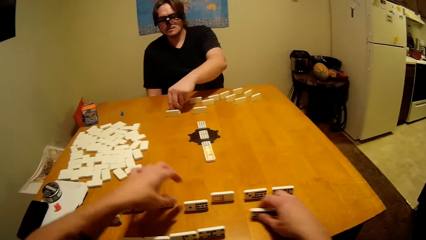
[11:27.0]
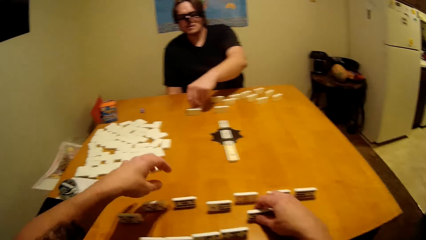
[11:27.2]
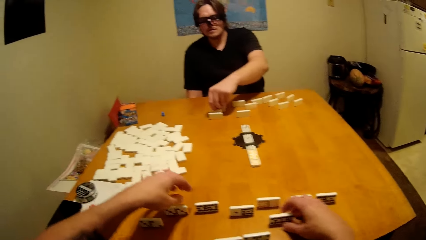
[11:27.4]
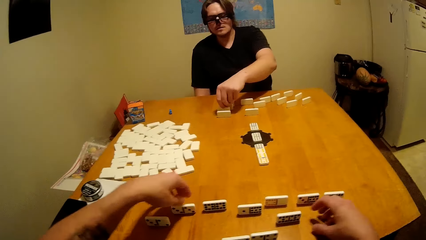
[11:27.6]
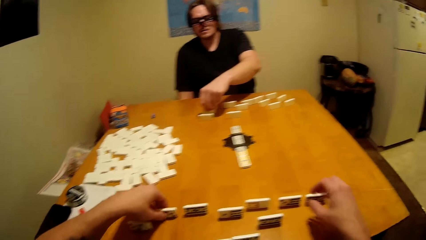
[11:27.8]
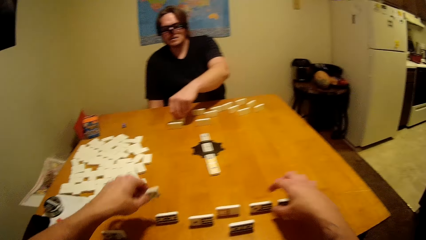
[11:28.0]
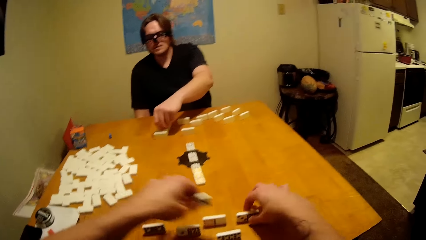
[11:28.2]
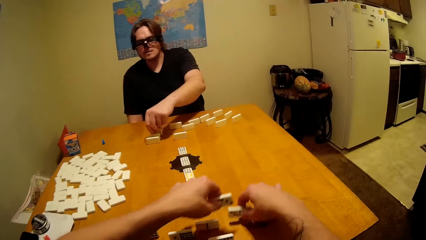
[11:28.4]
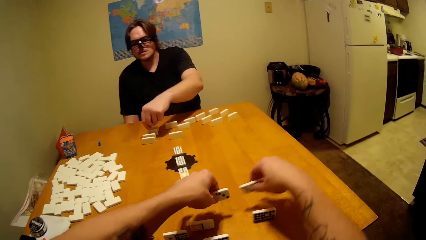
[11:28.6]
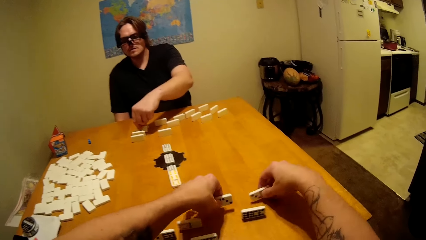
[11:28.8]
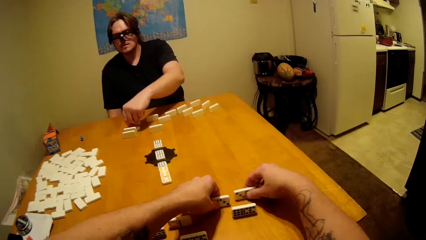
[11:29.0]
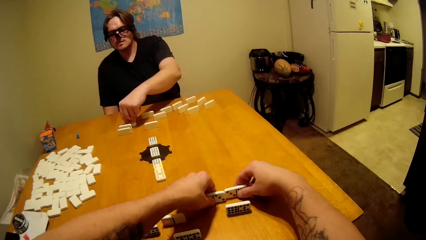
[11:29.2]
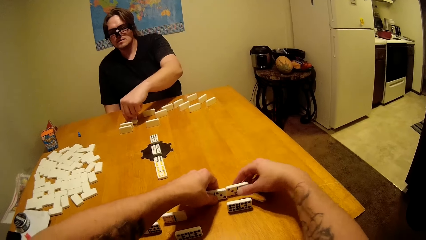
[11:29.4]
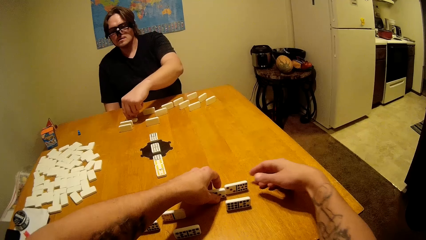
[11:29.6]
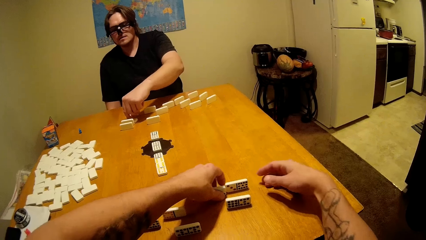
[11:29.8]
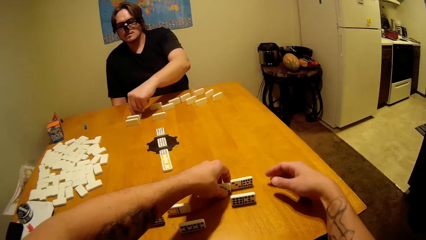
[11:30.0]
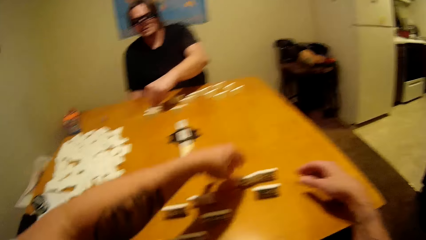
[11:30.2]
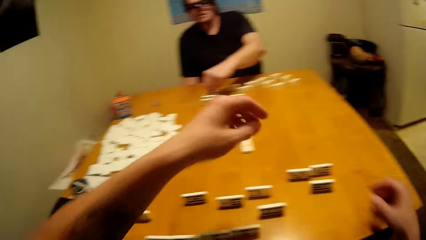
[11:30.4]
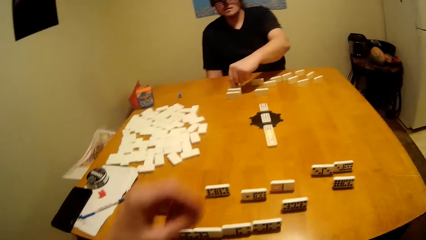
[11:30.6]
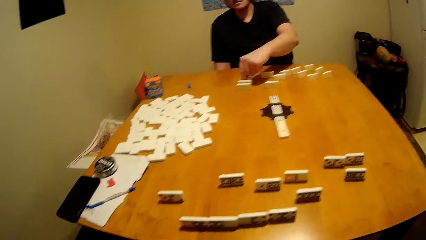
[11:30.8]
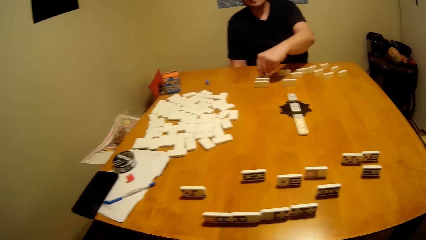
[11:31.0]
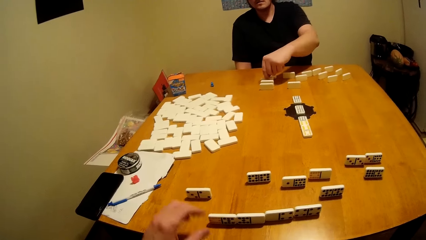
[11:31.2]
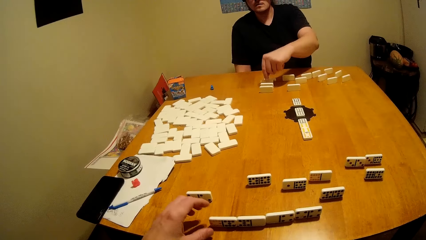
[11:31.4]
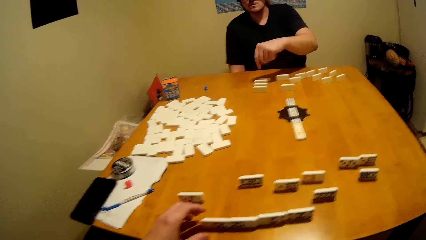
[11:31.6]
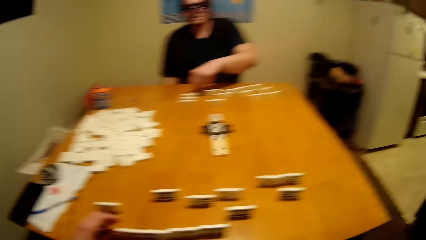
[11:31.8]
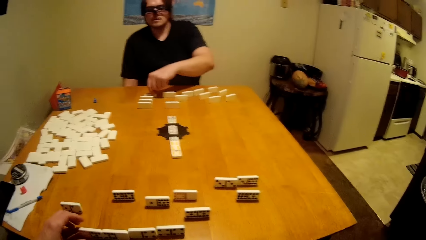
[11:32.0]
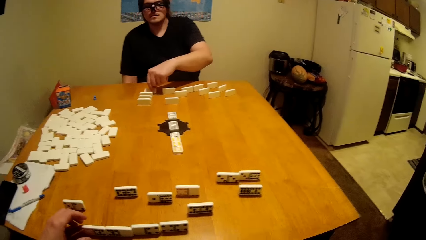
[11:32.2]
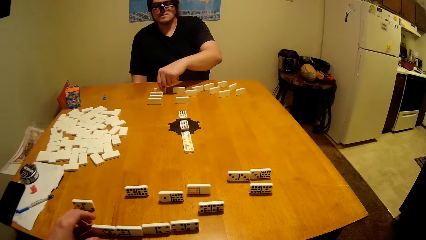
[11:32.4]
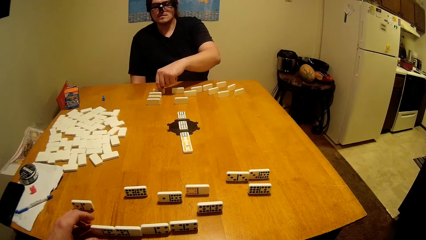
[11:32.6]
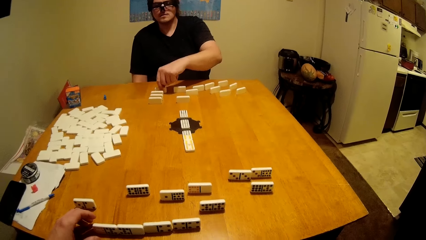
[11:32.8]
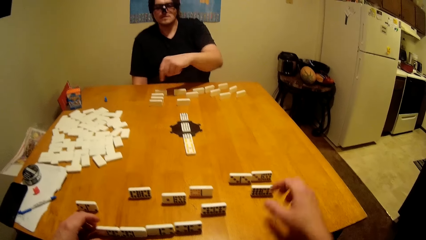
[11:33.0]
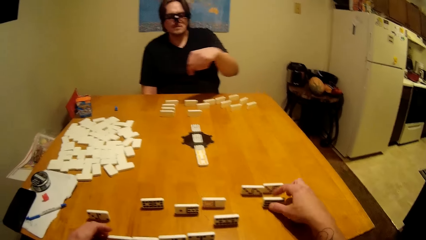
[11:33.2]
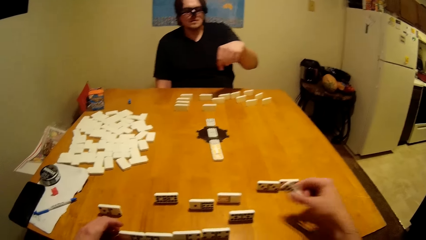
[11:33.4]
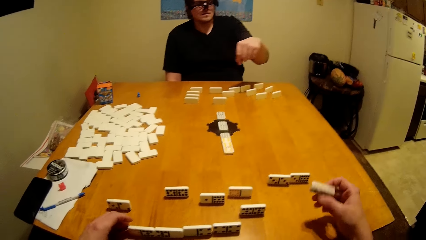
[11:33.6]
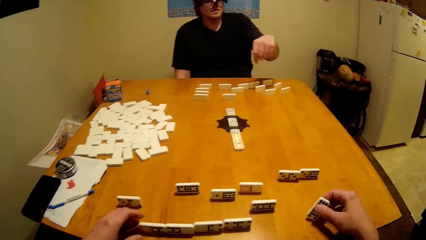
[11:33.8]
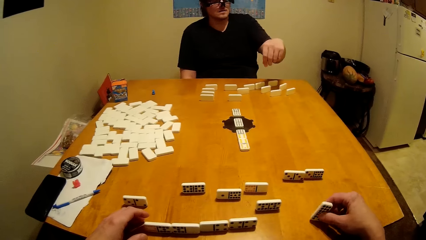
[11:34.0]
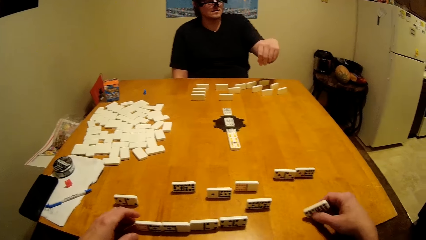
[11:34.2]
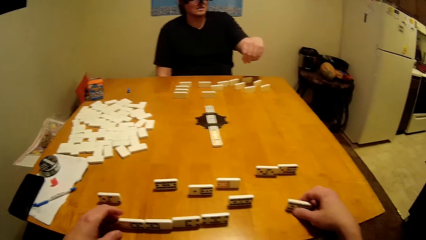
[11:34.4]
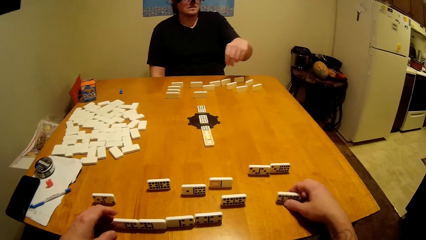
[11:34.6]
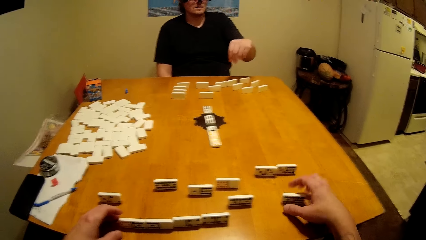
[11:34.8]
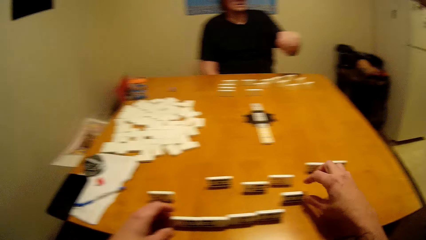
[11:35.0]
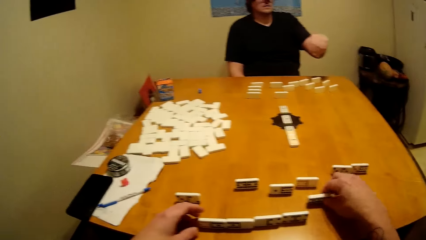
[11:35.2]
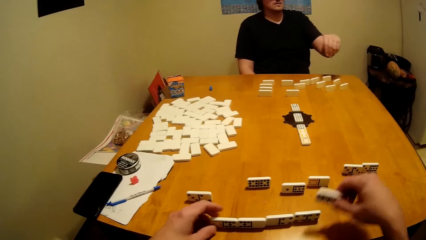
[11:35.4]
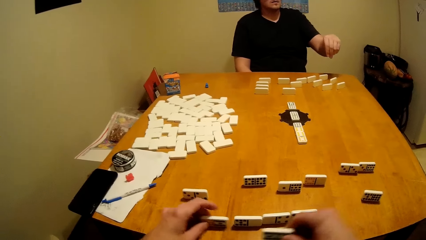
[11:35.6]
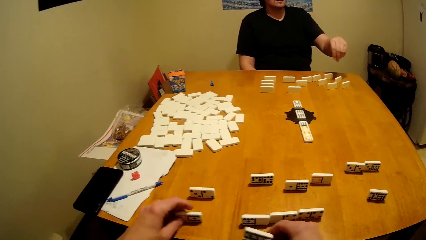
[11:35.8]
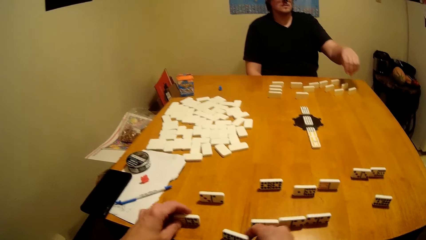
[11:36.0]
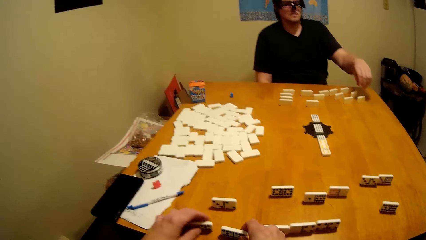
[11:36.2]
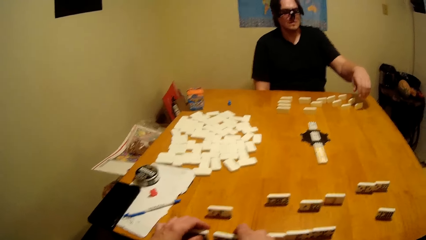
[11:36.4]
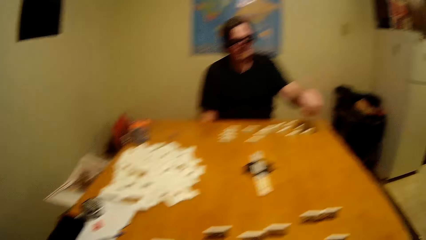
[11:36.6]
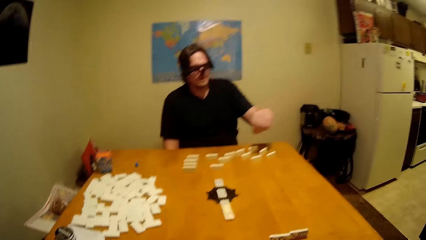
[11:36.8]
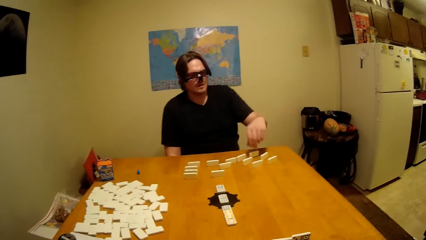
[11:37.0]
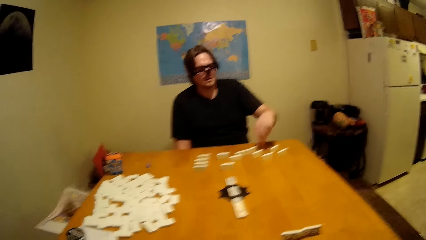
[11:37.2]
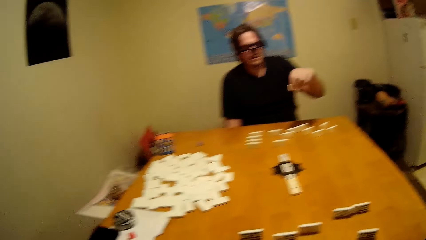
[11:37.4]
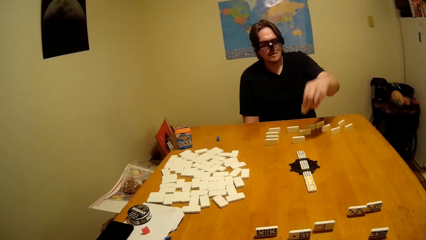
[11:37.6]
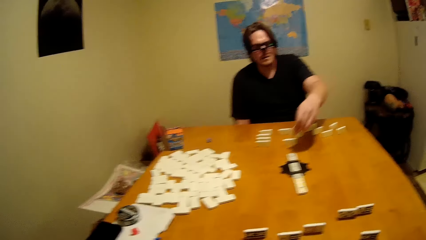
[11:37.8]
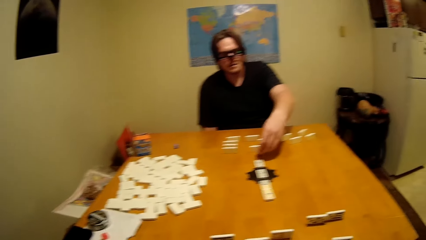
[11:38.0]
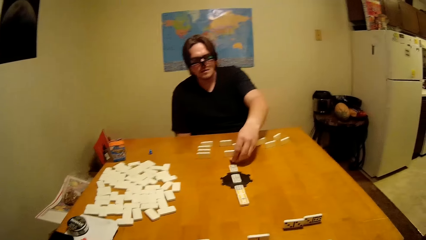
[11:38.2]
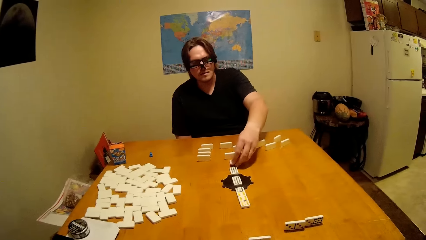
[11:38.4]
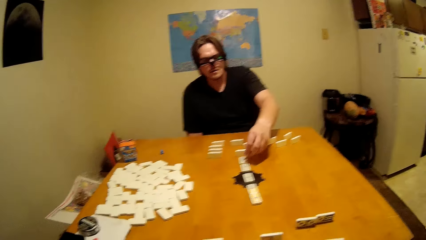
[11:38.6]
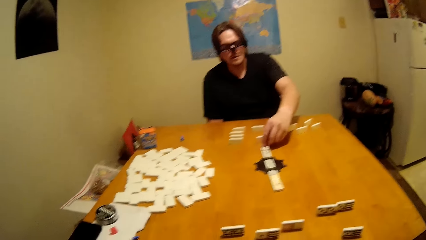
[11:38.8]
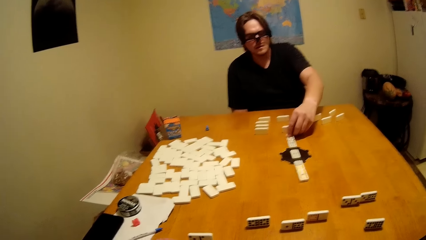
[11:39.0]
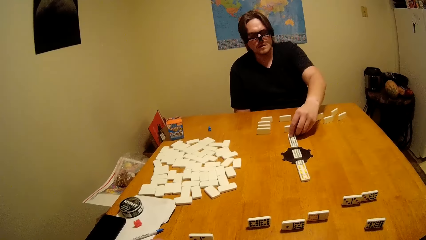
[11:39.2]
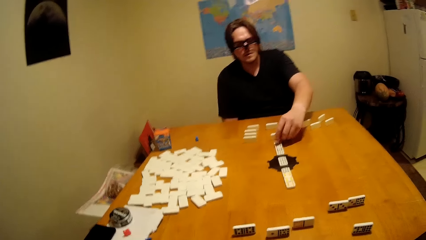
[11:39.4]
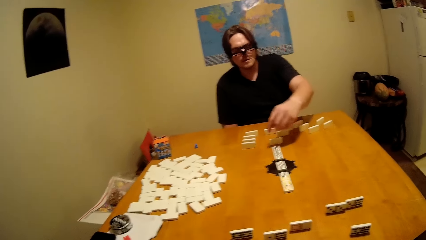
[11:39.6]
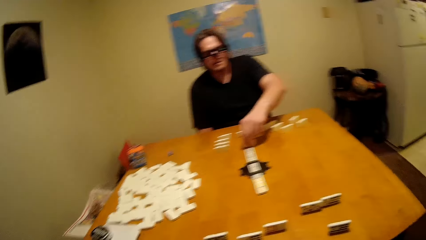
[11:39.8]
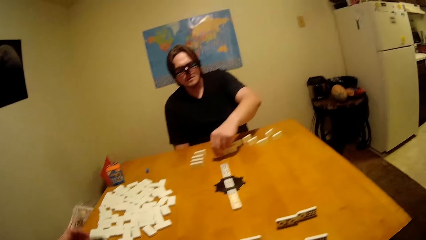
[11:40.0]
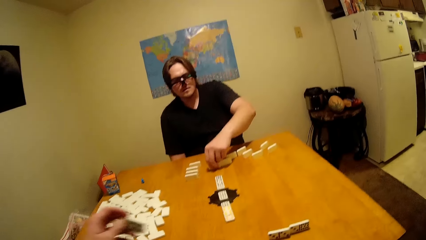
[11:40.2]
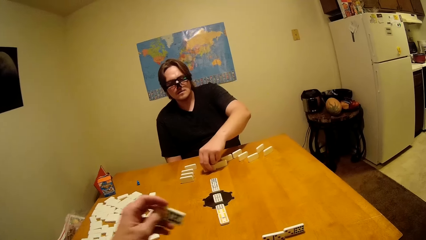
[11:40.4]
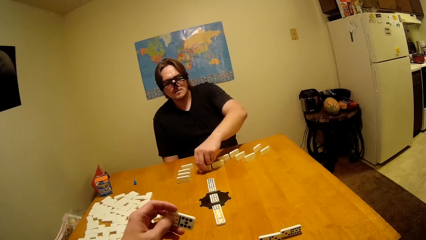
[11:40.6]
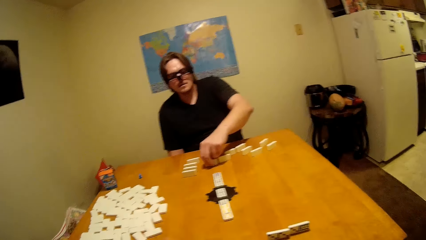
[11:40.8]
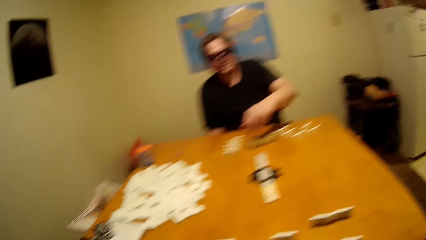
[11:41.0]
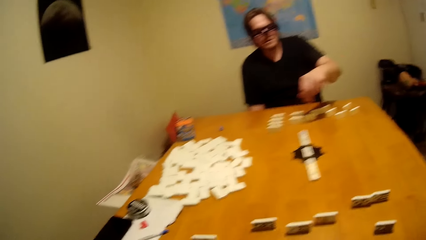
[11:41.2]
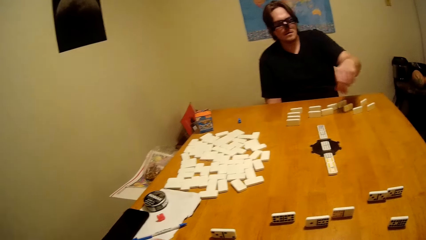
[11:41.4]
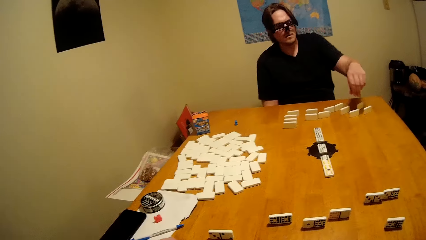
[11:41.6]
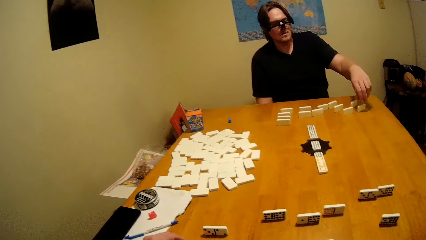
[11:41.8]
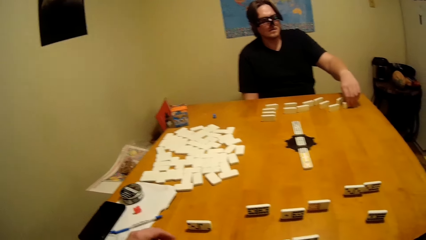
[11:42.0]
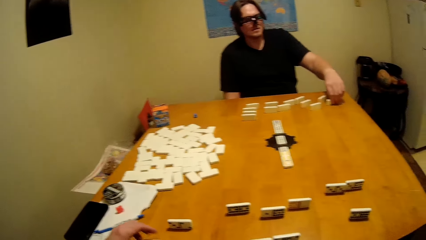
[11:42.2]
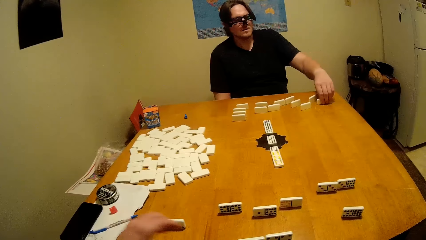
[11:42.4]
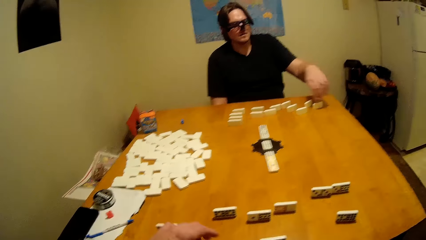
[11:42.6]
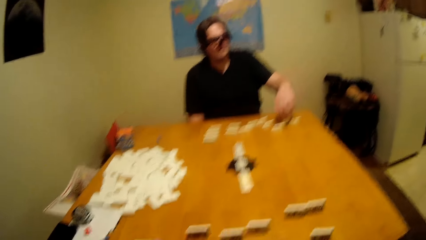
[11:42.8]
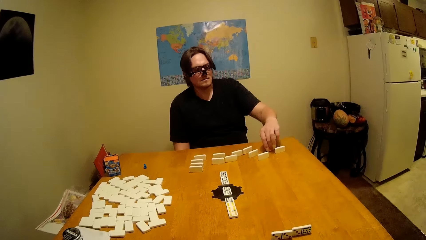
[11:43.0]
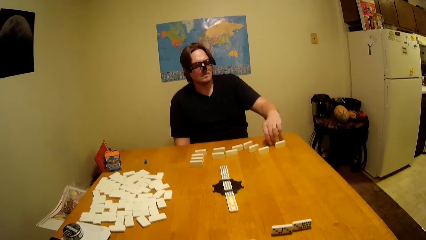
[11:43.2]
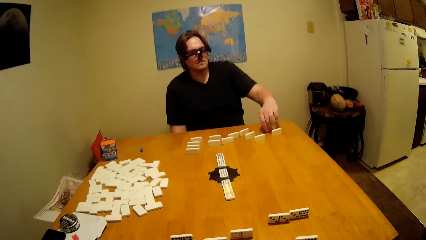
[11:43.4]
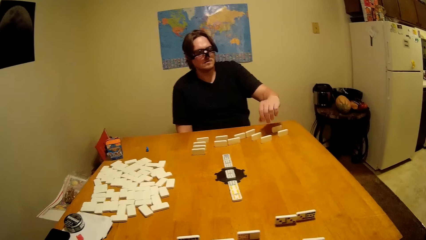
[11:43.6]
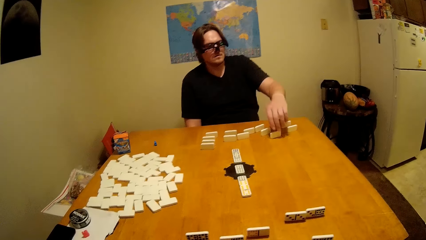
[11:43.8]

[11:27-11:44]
A person plays.
